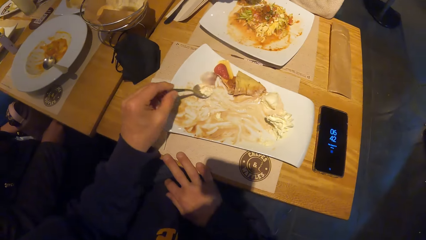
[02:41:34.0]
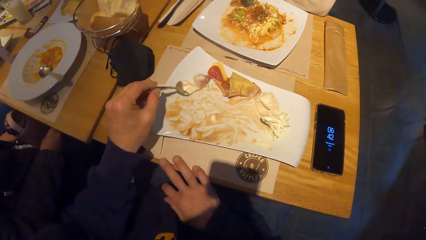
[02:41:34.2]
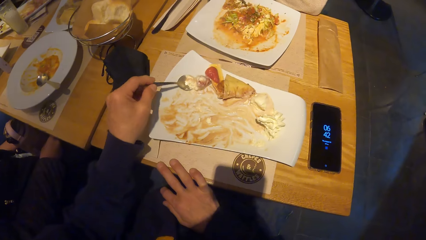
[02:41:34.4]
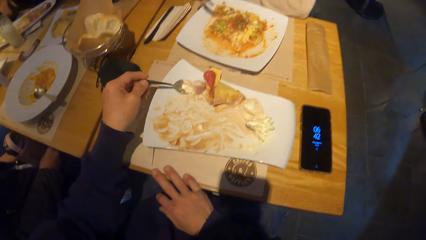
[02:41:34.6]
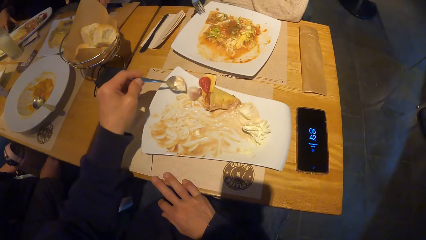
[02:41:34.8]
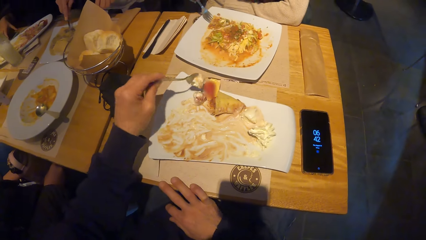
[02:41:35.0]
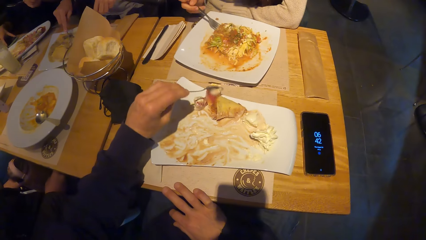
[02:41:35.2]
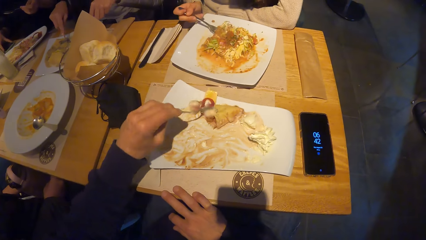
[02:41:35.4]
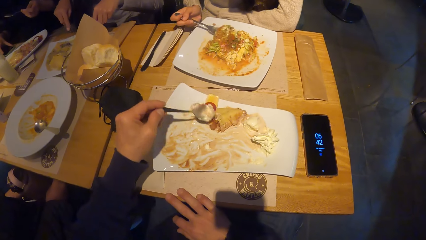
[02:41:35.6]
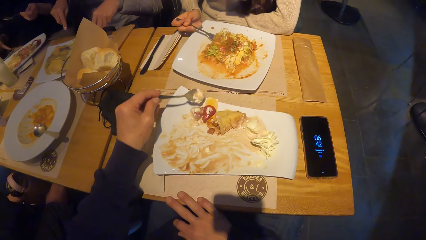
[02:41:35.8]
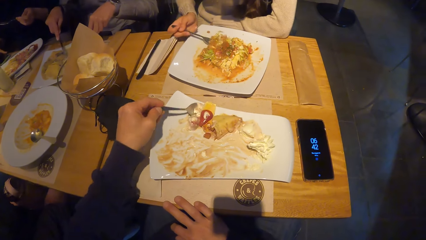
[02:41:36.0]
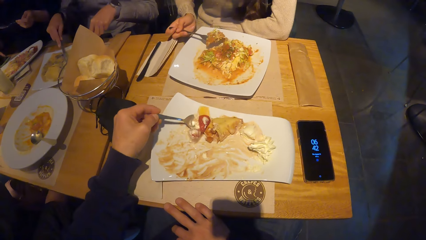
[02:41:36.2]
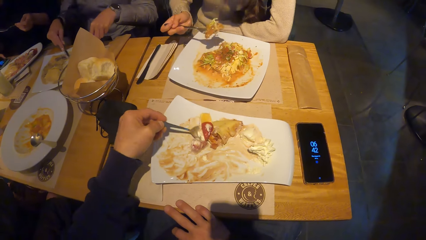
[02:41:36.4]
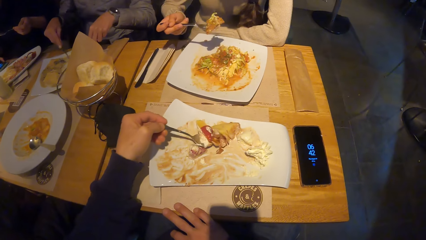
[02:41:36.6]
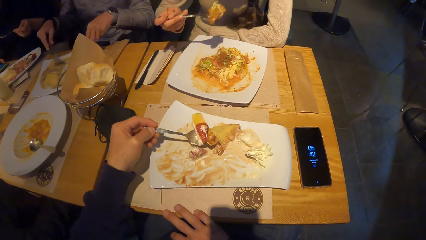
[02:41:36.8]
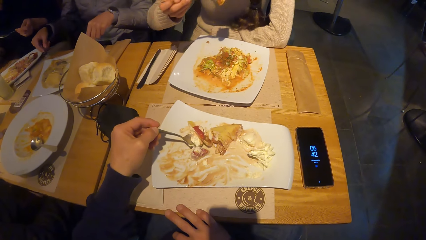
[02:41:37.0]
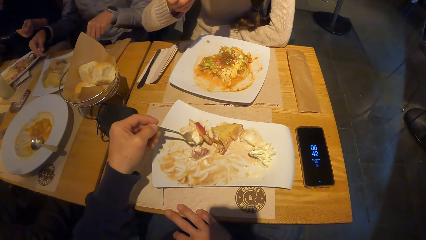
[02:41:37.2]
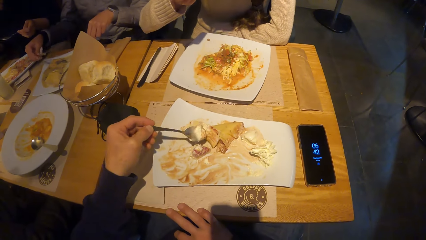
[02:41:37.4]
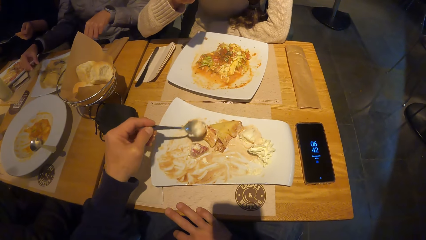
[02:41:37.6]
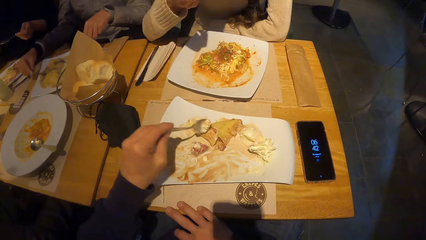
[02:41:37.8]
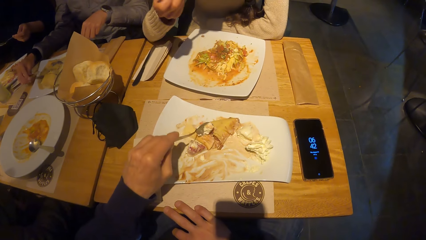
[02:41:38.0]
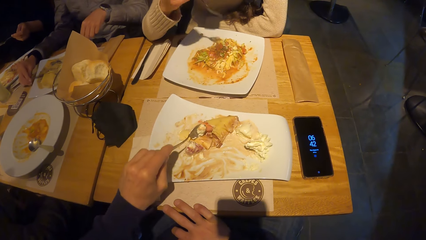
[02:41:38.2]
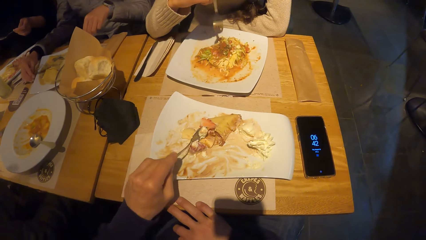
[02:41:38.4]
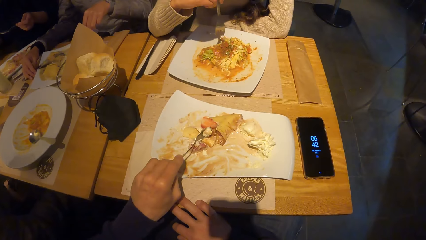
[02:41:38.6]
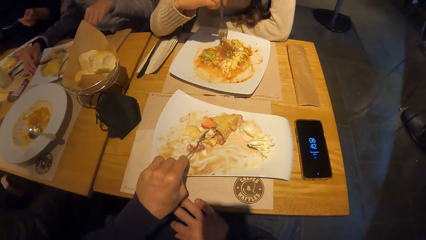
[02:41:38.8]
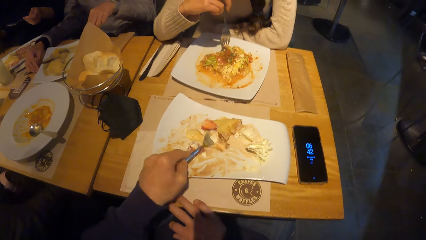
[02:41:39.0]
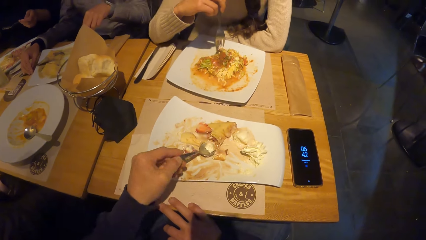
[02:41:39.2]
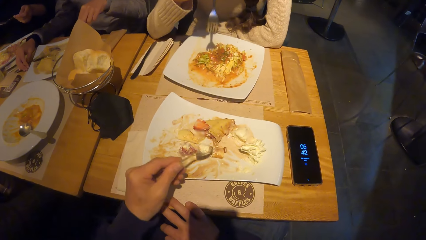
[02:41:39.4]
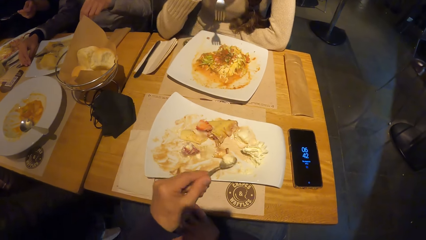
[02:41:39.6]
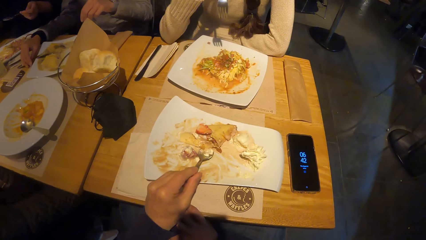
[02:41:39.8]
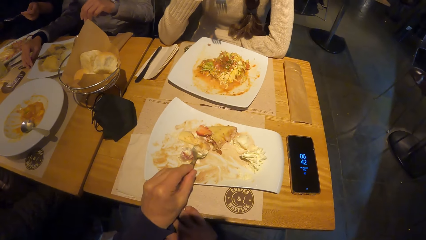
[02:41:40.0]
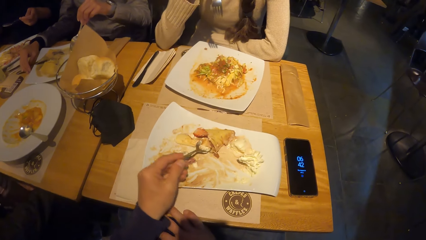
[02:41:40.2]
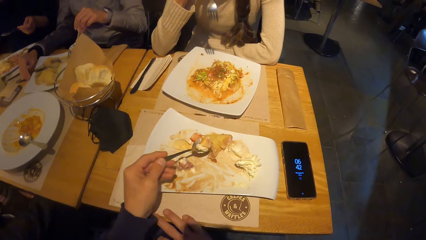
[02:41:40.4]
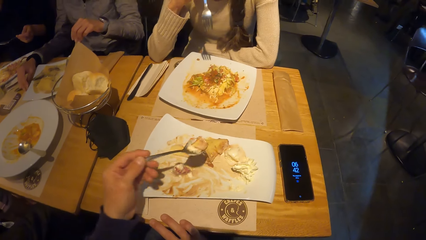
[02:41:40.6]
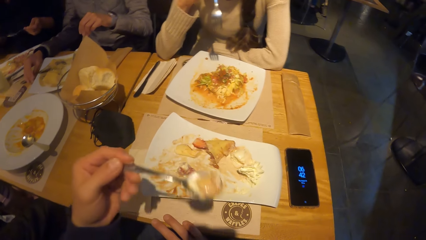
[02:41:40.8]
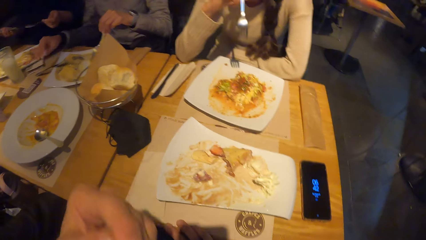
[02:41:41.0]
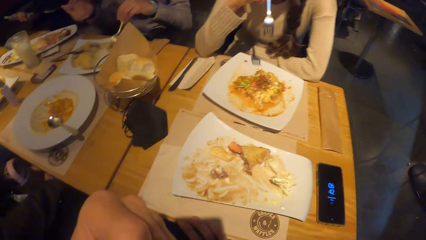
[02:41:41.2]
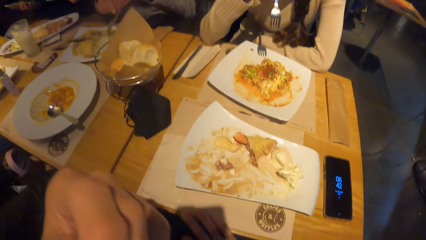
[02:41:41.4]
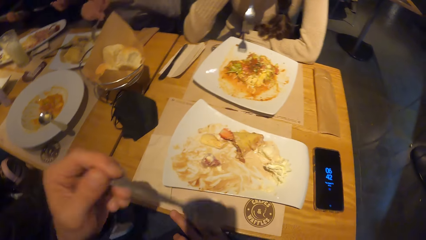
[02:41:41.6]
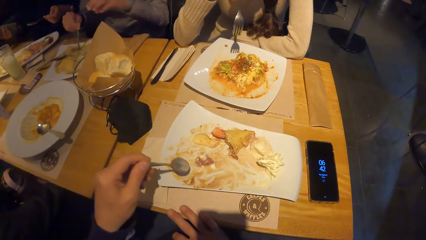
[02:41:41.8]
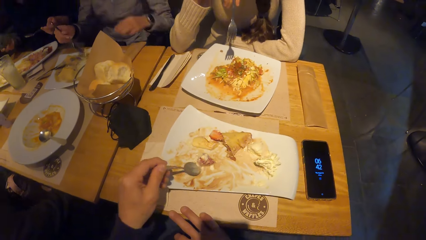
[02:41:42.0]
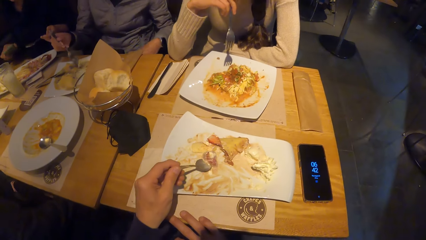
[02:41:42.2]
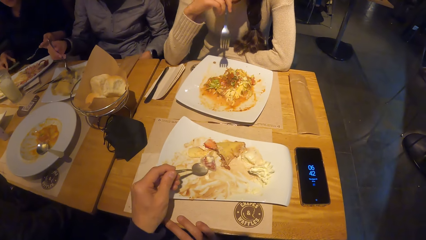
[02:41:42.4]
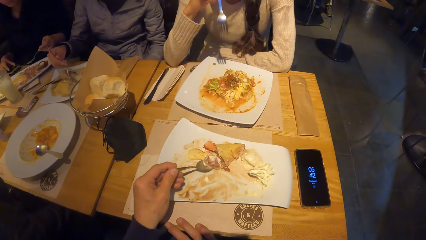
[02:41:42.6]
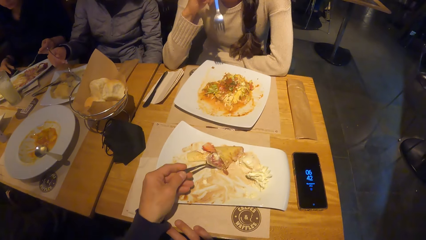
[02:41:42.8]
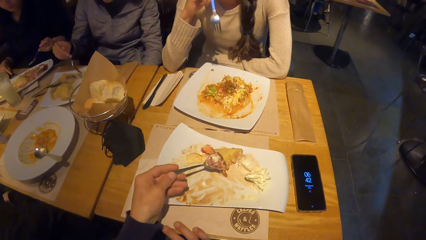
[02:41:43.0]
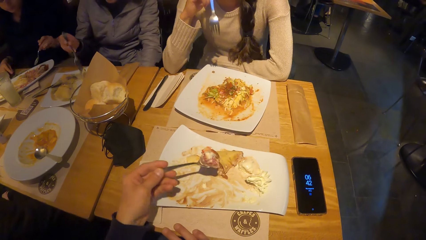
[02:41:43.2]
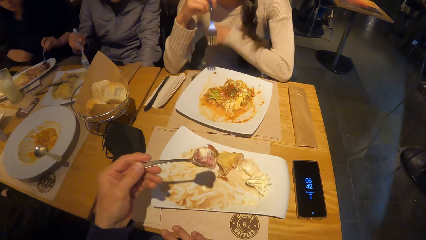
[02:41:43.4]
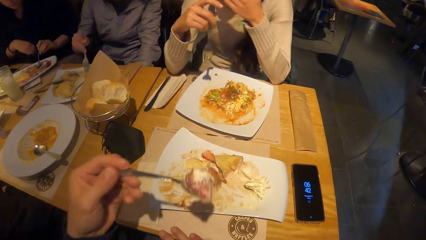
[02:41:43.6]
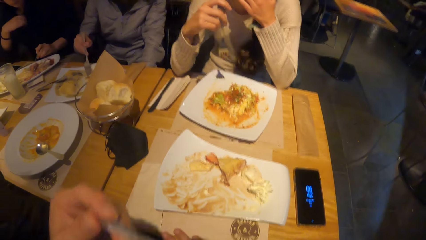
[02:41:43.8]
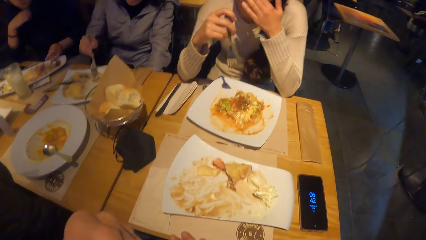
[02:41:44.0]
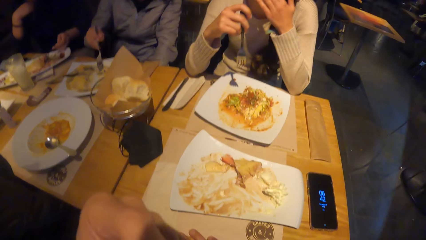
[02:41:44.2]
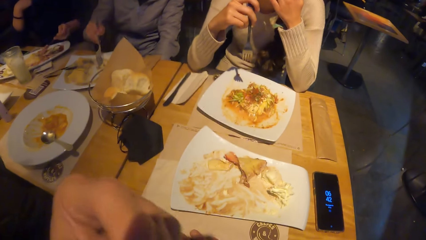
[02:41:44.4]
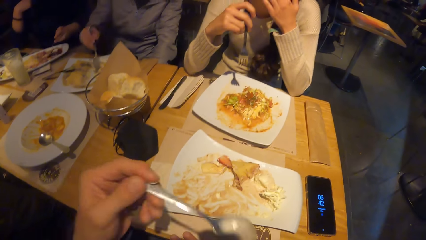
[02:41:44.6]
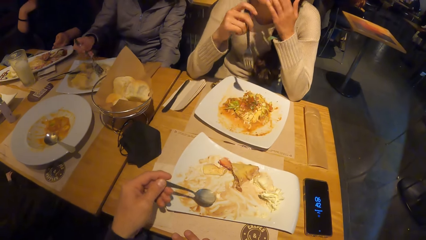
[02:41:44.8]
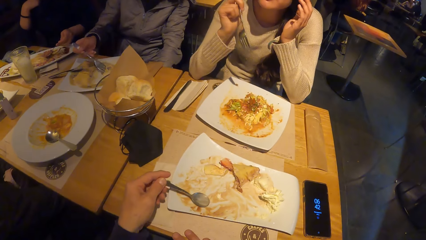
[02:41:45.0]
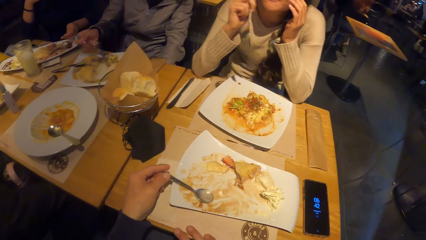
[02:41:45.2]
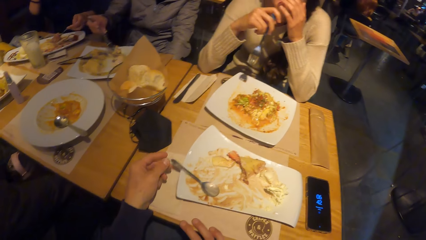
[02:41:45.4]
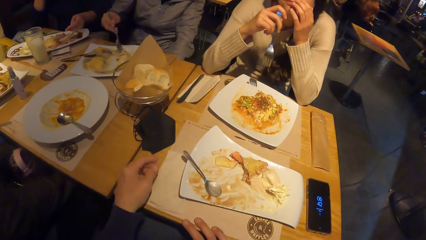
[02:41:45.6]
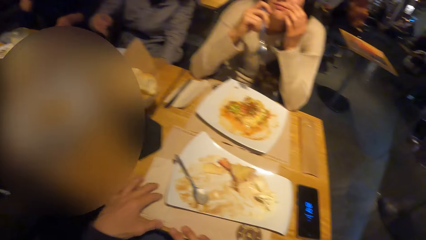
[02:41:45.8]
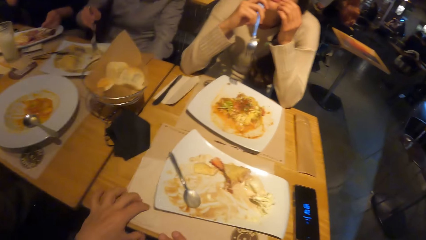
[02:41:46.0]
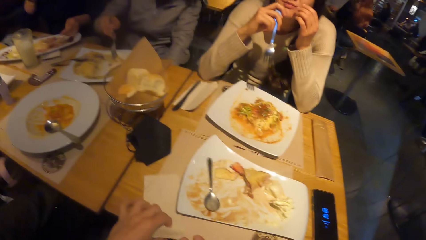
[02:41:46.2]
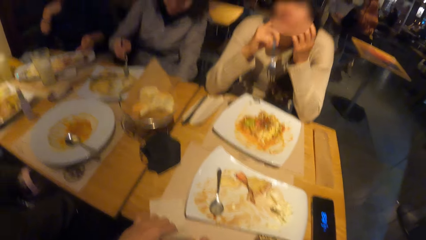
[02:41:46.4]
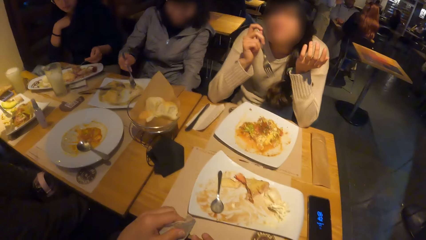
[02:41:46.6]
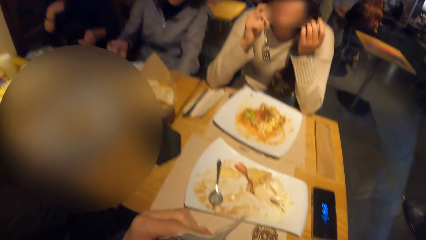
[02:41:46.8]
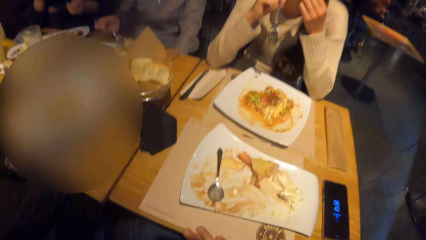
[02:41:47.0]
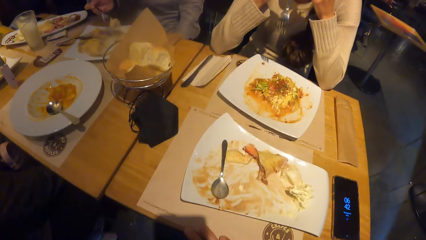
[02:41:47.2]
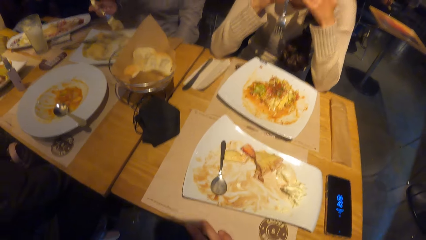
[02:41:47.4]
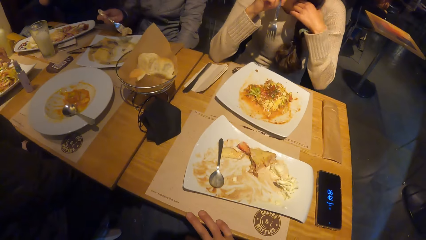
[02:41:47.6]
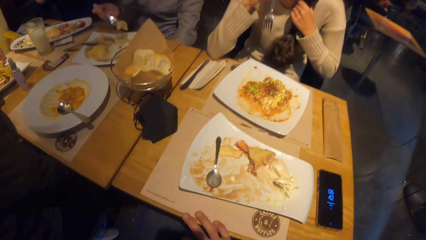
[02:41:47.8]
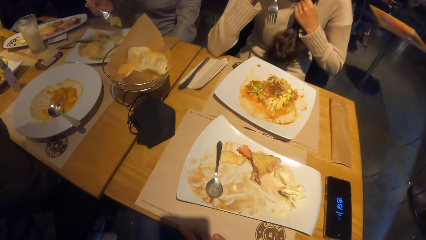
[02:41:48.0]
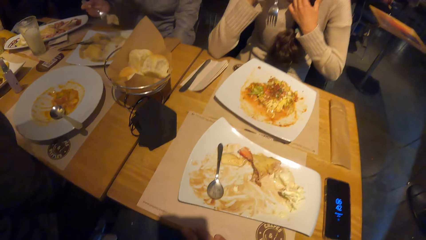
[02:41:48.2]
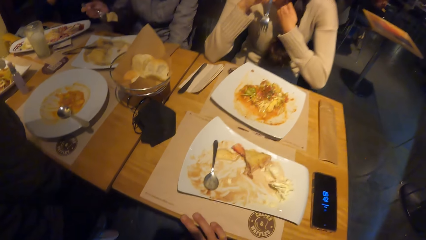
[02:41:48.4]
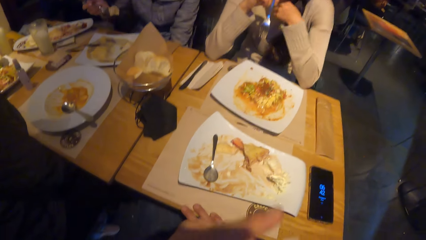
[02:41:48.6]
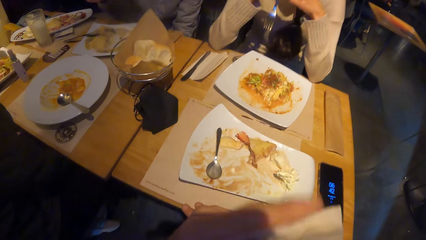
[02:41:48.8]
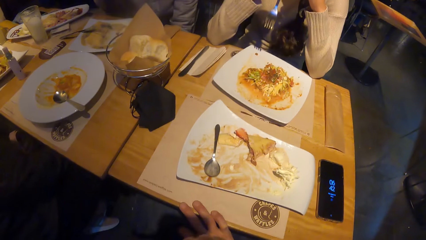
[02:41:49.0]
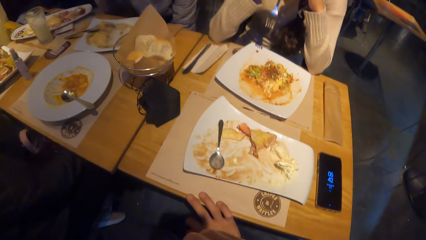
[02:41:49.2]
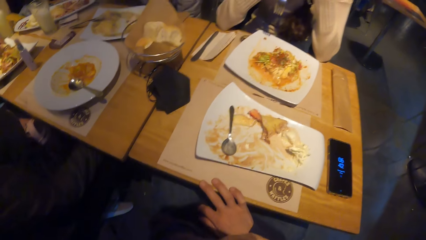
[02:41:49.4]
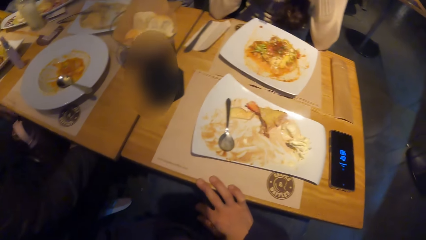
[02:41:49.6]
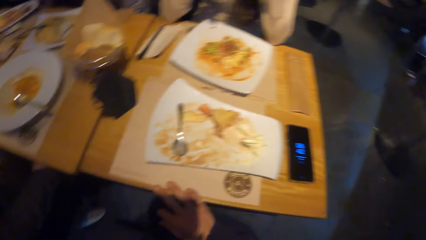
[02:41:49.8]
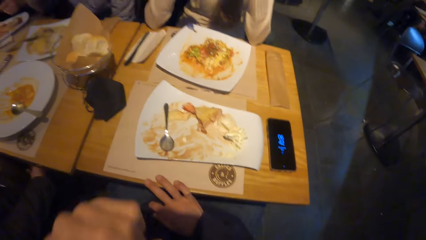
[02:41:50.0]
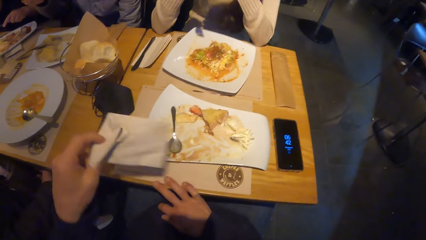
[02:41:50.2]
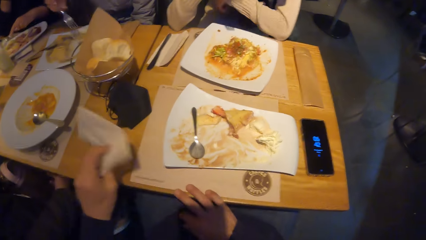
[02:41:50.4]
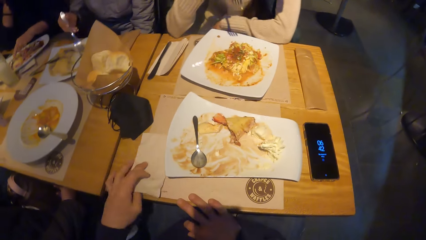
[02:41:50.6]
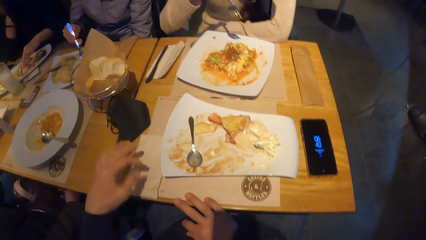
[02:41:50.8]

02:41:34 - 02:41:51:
The camera wearer scoops the food with the spoon. He cuts food with the spoon in the left hand. He scoops the food with the spoon. He puts a spoon of food in the mouth. He scoops the food with the spoon. The woman touches her face with her left hand. The camera wearer puts a spoon of food in the mouth. He looks at a person. He places the spoon on the plate. He picks up the serviette on the table with his left hand. He wipes the mouth with the serviette.
